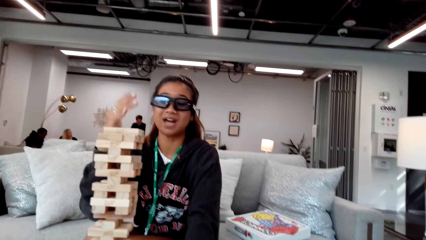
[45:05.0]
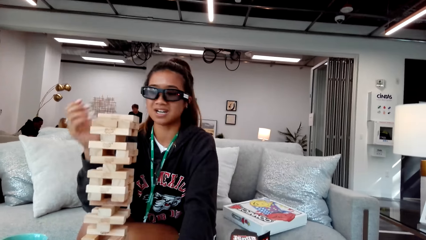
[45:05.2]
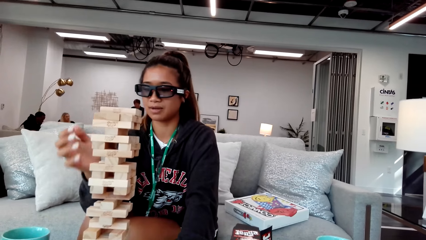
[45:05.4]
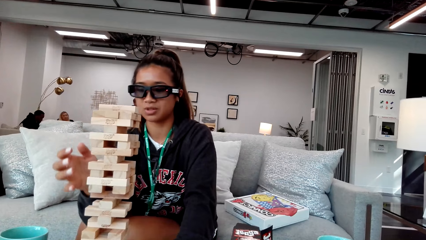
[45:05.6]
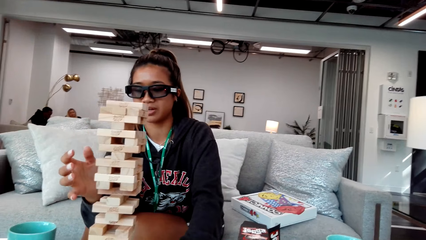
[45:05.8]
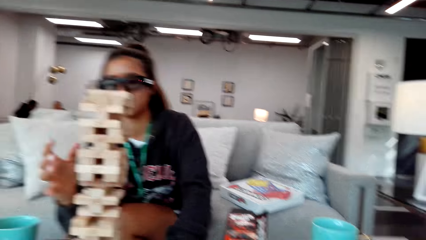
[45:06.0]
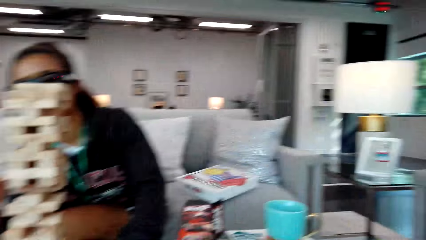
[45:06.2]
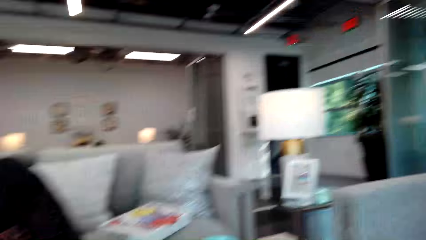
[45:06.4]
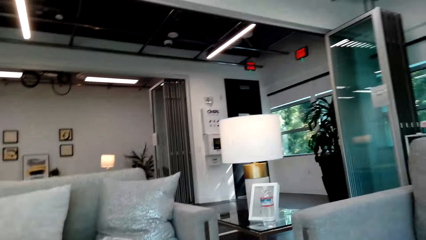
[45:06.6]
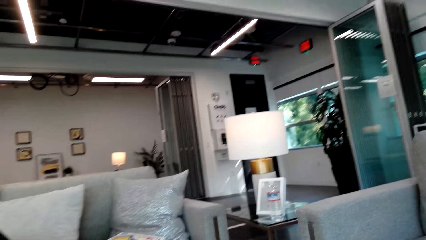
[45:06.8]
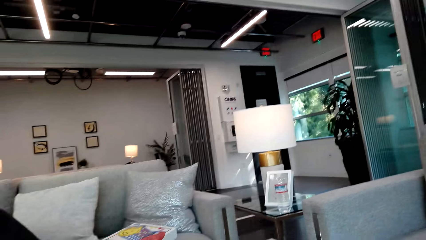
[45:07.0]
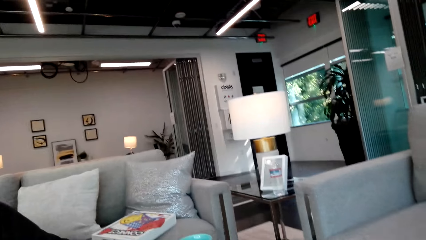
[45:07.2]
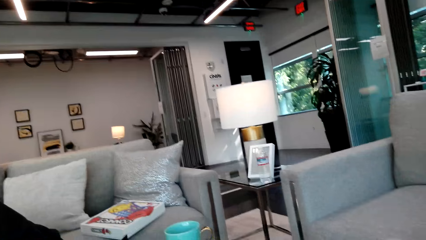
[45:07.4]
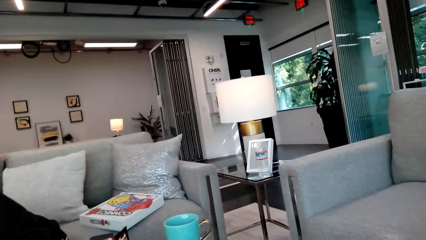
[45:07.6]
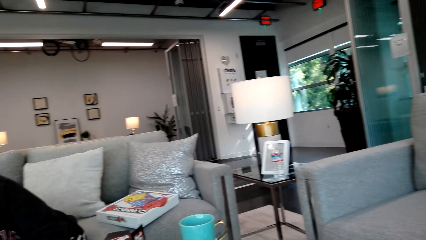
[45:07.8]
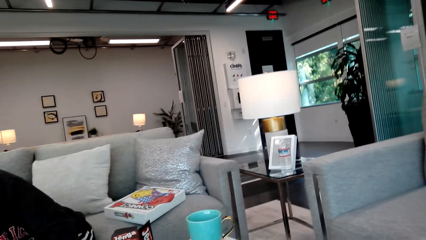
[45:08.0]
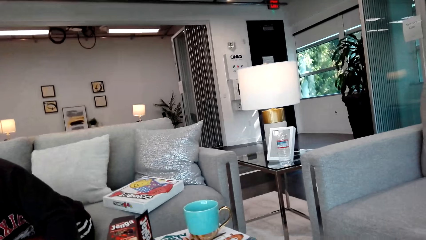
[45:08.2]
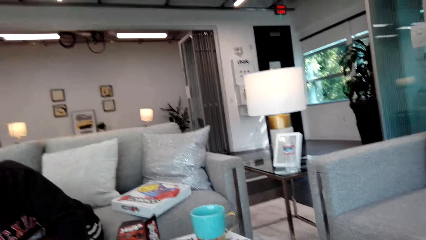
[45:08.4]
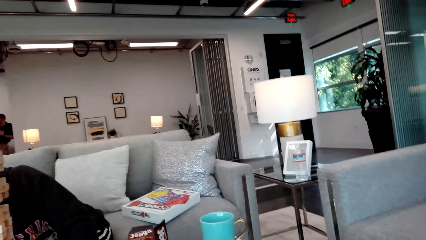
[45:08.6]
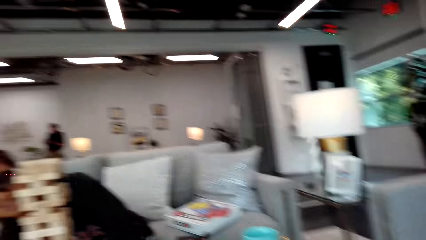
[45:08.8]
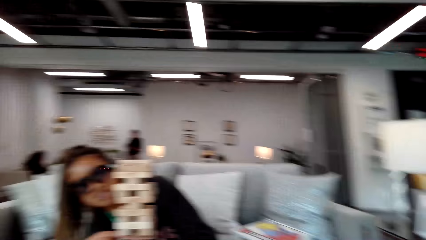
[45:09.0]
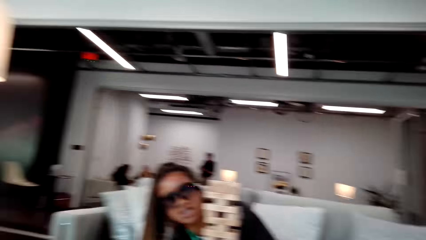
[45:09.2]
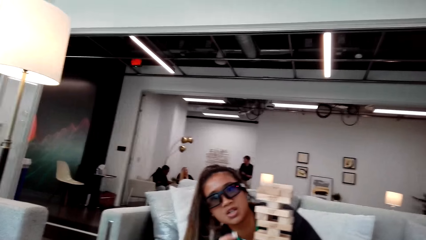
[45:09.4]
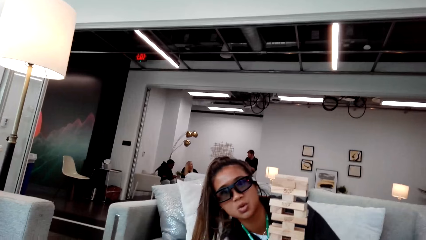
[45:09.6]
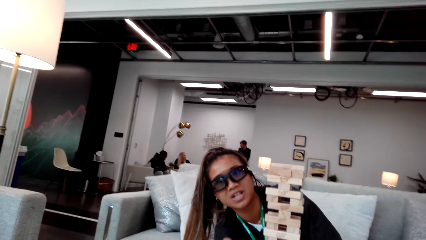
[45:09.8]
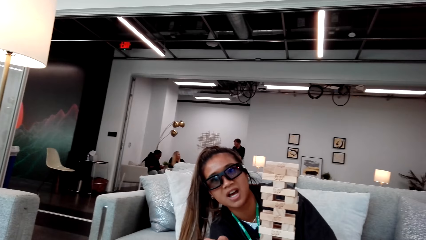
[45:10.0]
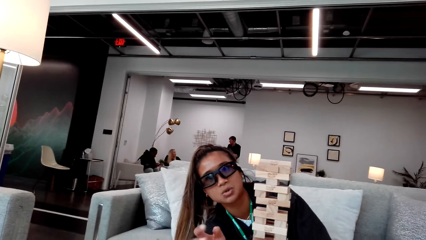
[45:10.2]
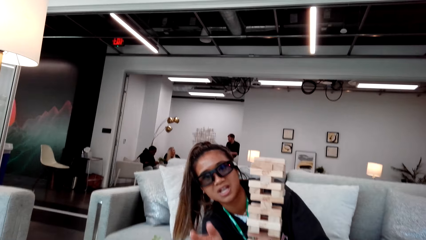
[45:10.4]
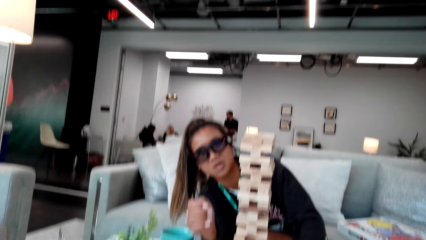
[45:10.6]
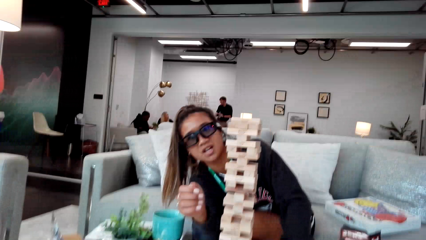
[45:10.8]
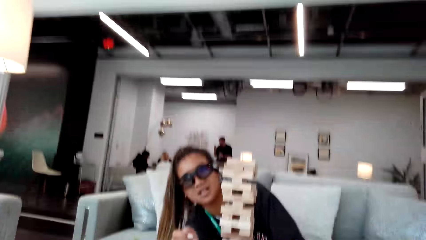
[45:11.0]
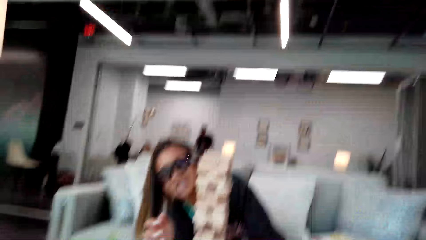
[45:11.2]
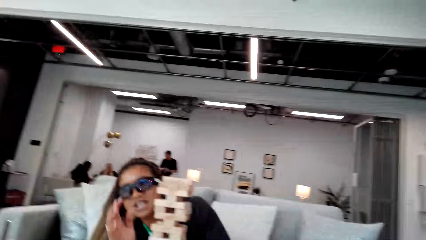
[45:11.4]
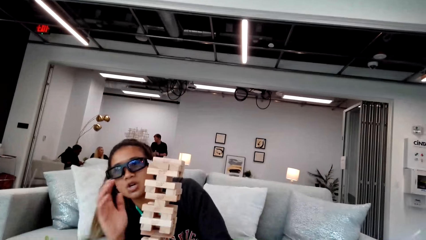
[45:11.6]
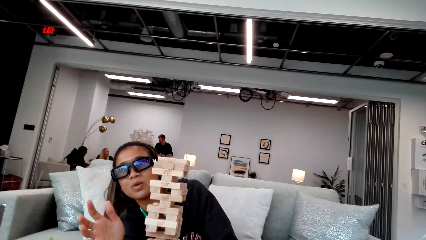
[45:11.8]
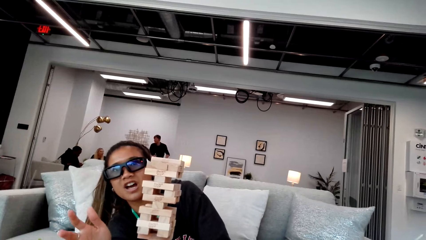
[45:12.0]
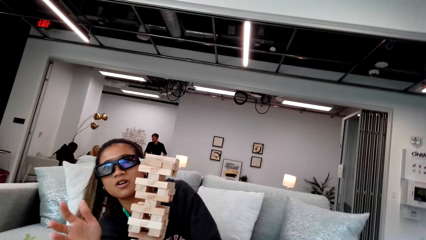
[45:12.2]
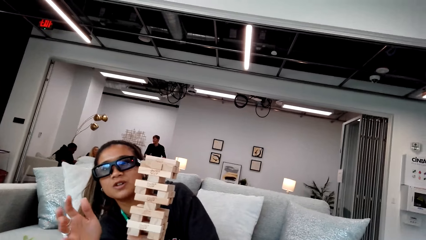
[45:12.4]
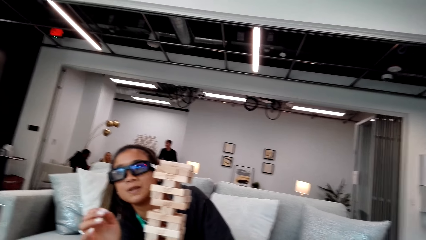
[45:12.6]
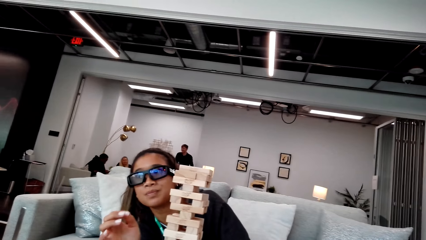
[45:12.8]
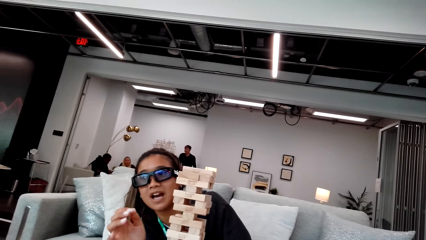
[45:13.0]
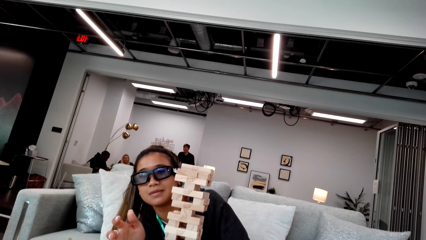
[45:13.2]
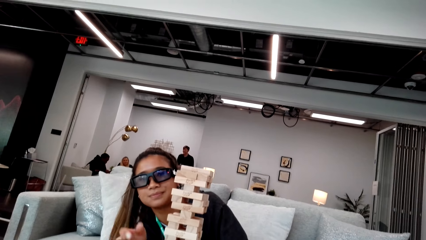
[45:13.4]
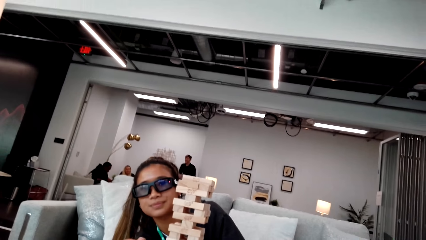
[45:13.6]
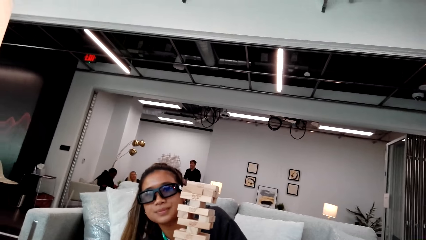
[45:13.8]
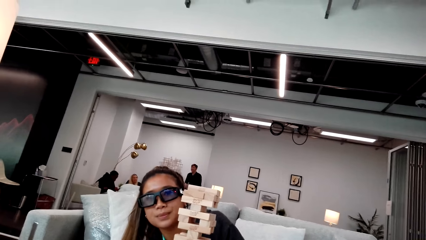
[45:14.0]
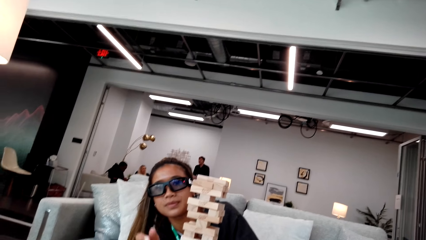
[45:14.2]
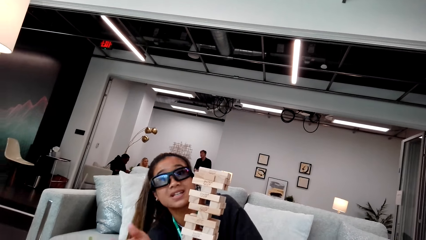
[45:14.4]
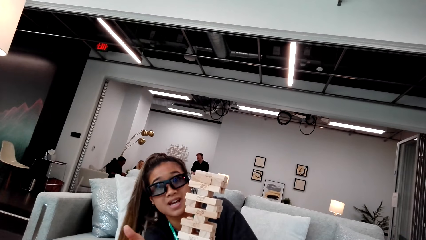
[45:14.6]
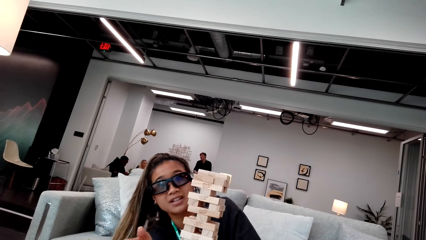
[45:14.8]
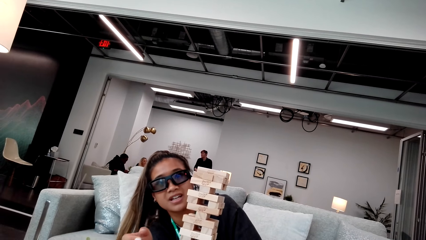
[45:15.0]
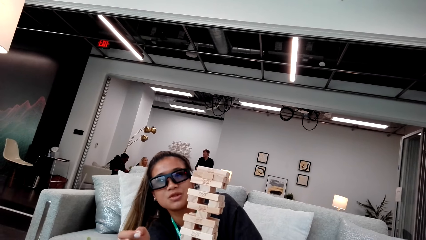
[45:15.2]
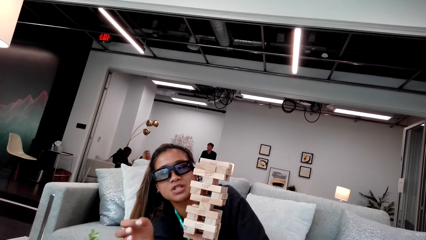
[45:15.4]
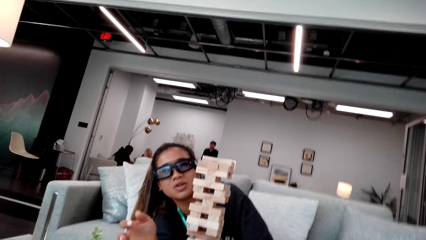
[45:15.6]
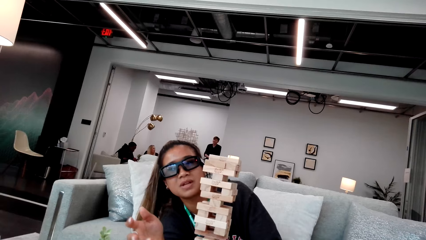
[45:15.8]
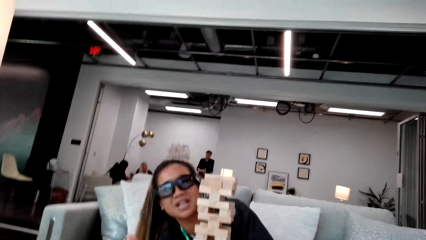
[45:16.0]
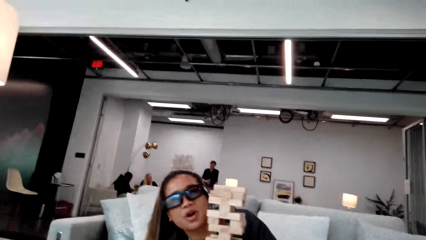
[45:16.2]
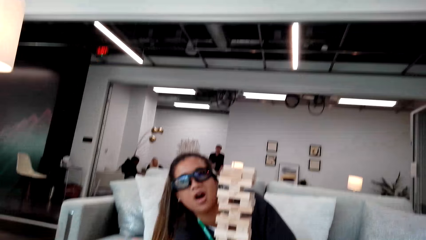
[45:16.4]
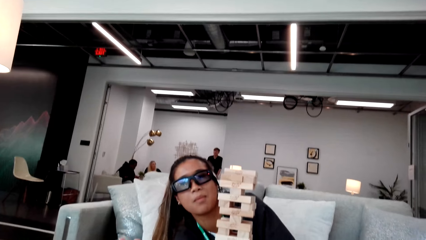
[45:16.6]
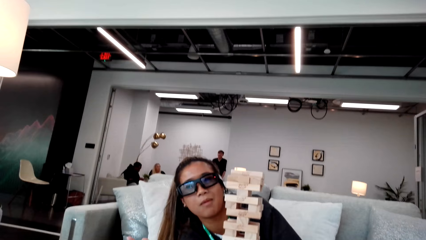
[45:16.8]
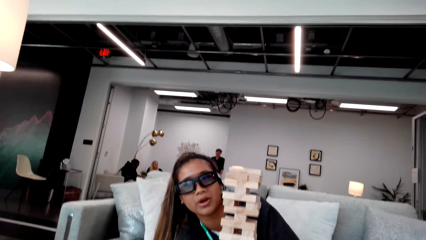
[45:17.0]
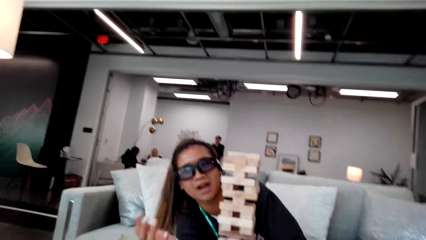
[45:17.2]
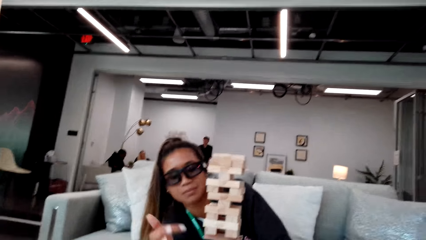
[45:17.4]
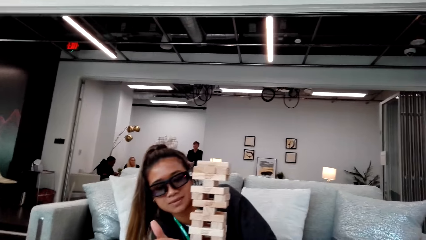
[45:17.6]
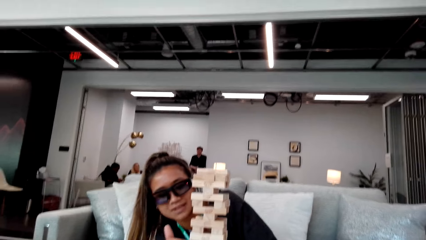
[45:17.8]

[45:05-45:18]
The camera wearer looks around the house. A person moves her hand.

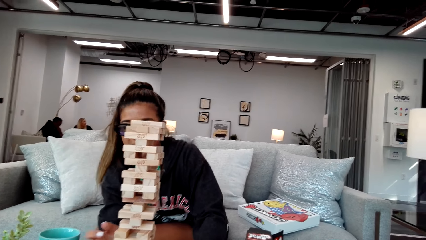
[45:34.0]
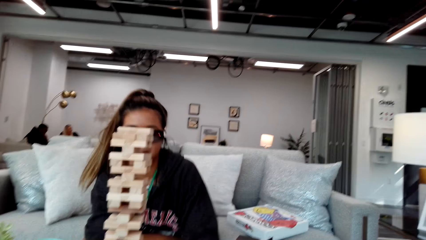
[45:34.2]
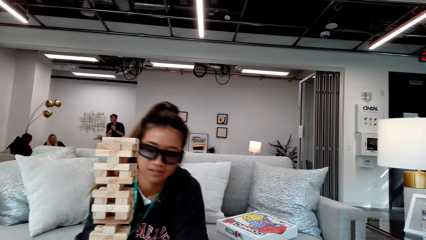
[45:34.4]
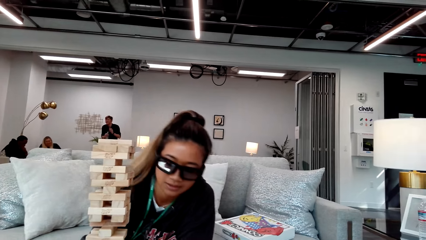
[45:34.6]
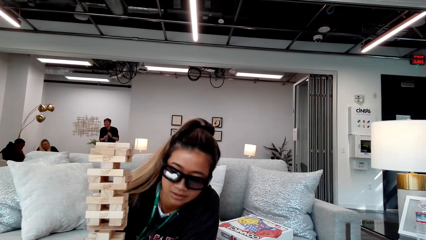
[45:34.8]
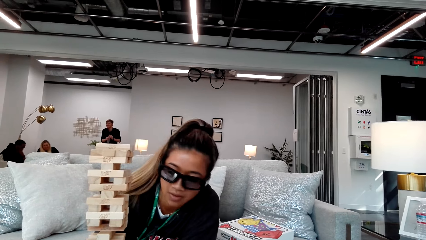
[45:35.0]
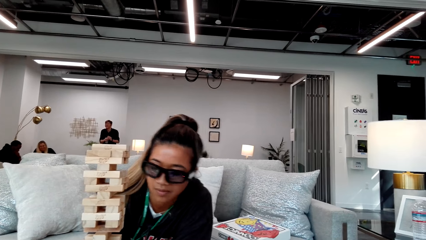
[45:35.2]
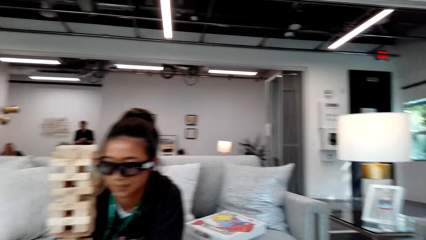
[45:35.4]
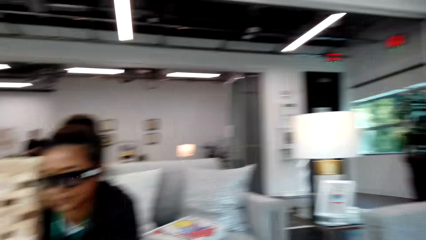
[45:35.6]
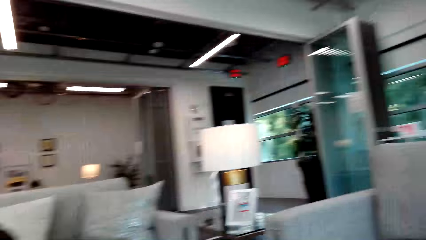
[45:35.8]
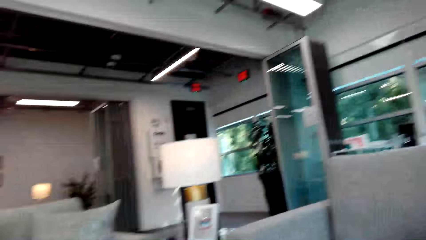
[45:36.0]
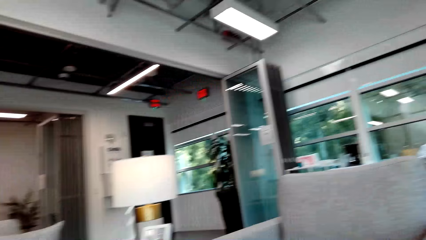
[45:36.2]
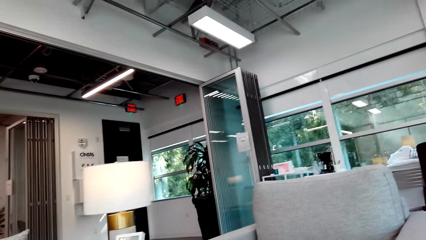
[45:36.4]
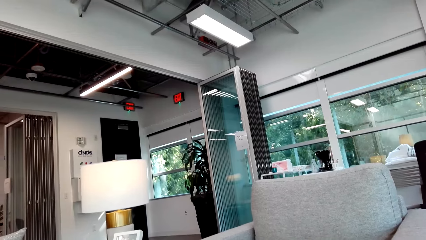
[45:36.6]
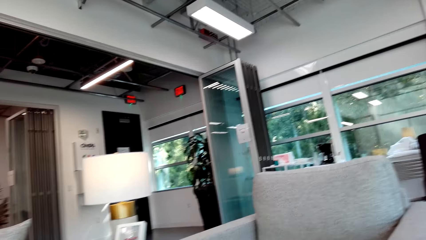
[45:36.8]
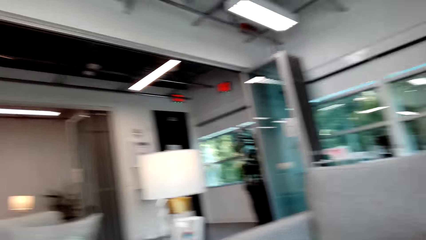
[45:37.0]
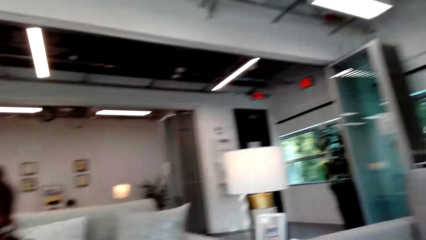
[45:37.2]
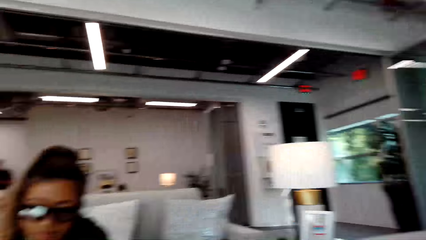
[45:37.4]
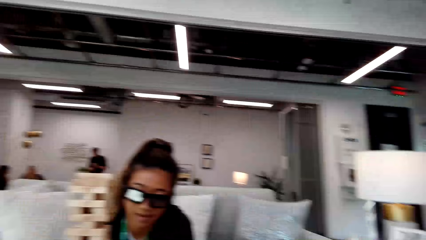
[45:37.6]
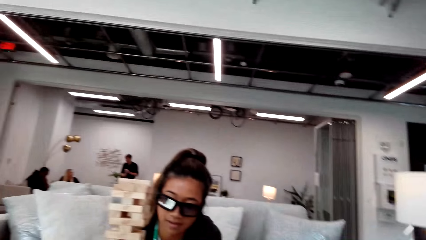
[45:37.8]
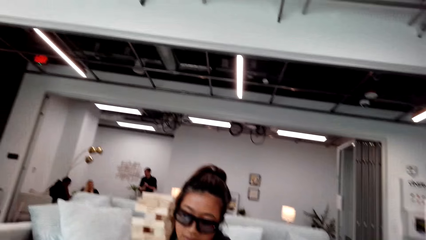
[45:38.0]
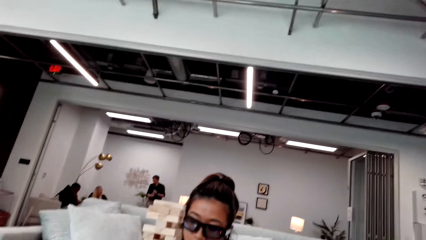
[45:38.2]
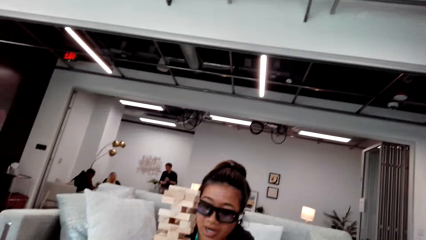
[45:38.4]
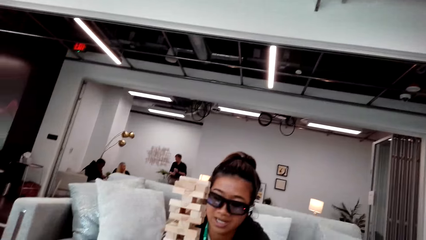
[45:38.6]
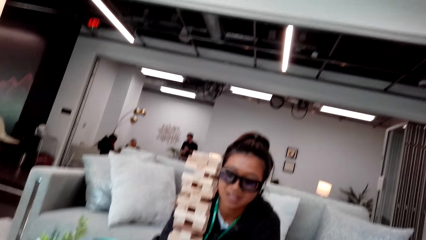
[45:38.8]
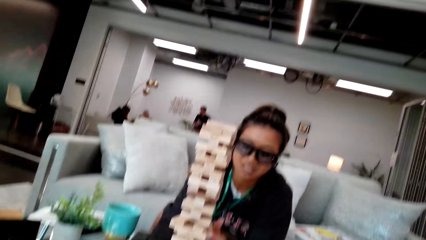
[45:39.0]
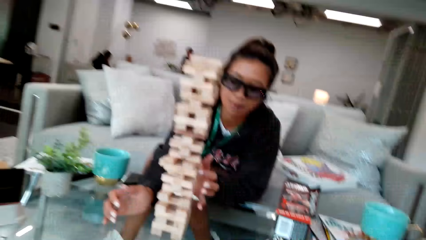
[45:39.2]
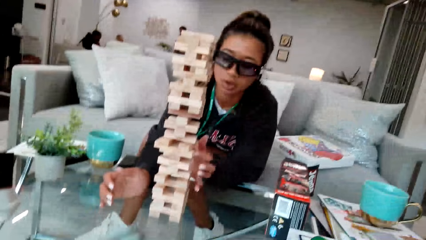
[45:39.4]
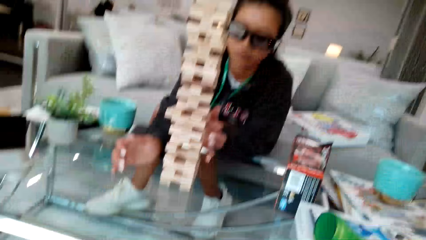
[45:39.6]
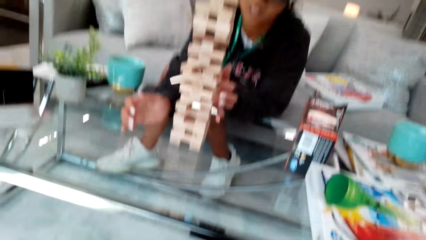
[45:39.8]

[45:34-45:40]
The camera wearer looks at the window. They look at a woman.
